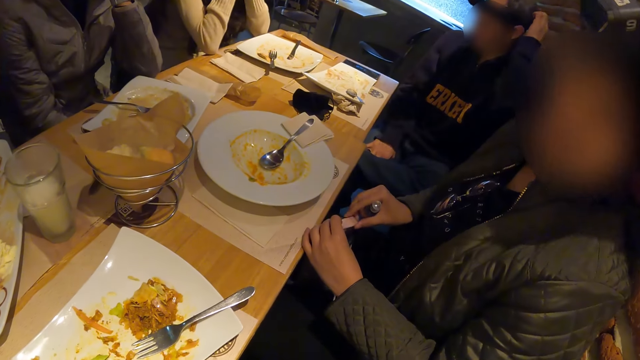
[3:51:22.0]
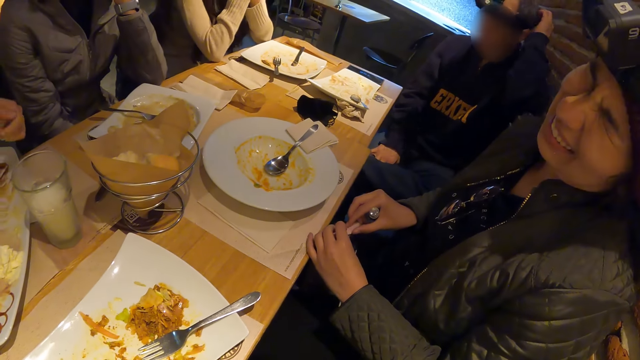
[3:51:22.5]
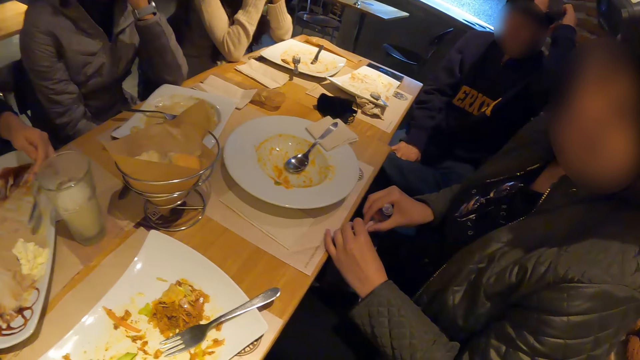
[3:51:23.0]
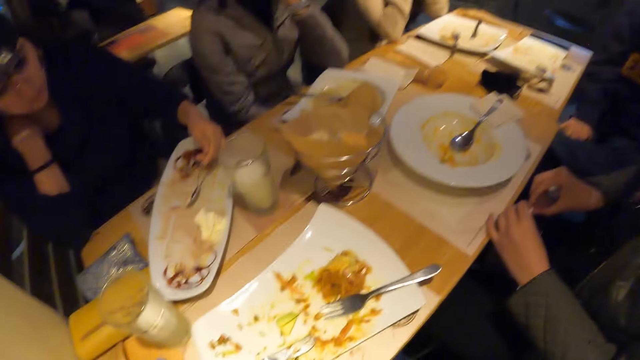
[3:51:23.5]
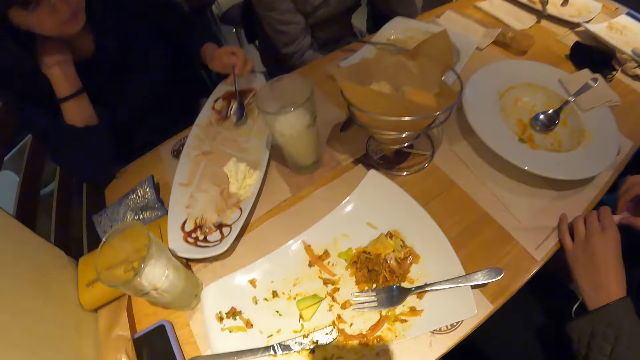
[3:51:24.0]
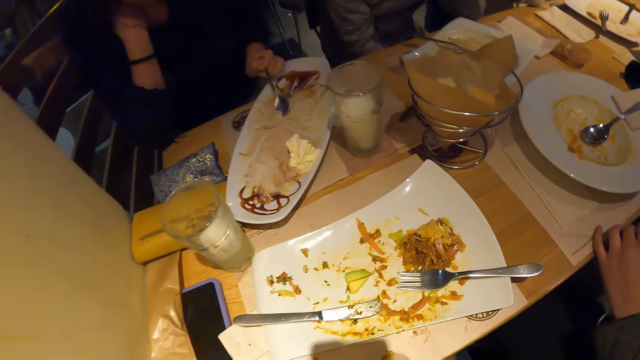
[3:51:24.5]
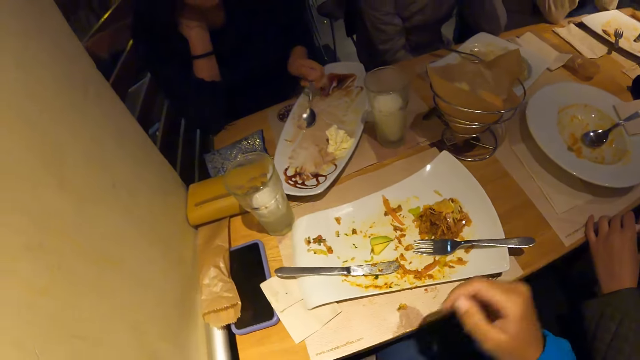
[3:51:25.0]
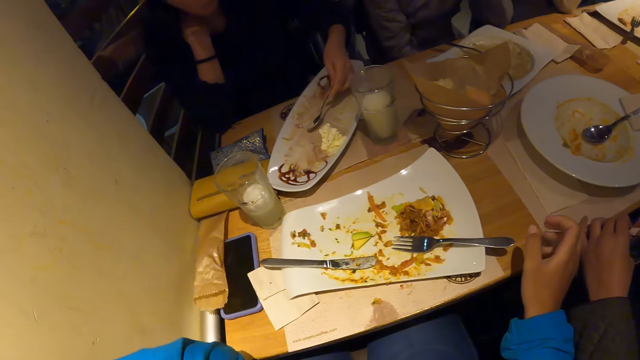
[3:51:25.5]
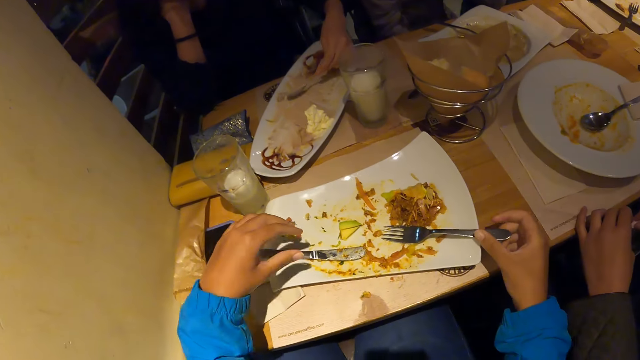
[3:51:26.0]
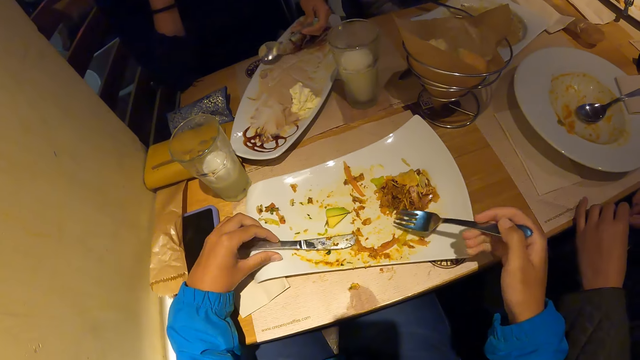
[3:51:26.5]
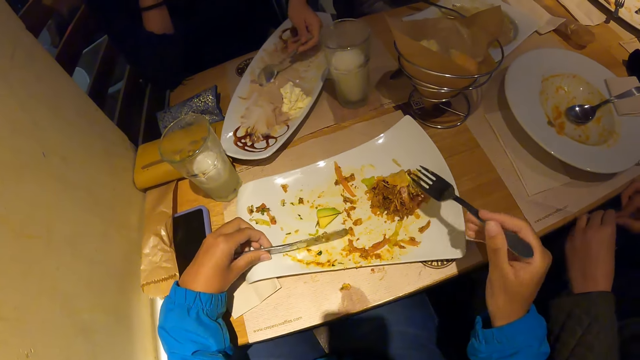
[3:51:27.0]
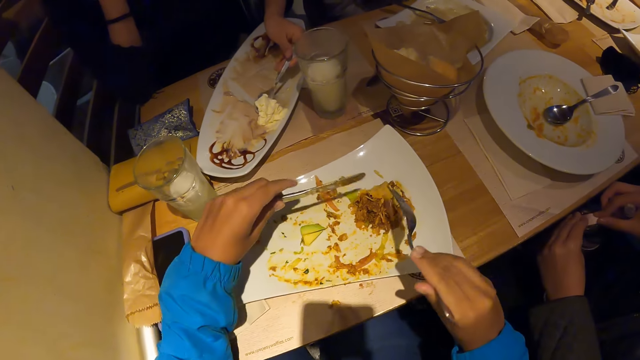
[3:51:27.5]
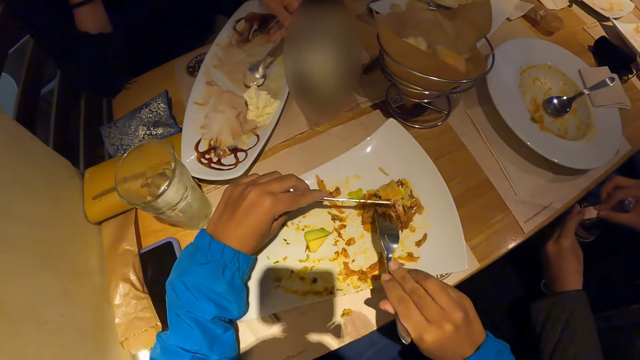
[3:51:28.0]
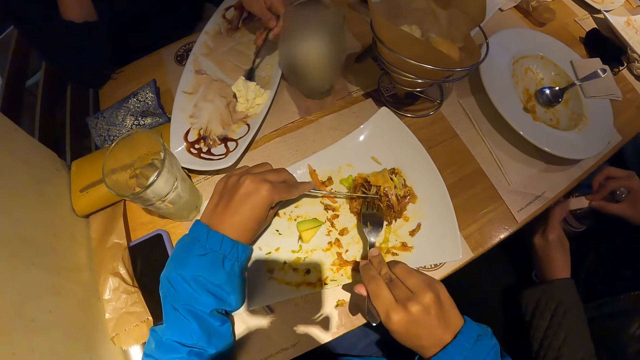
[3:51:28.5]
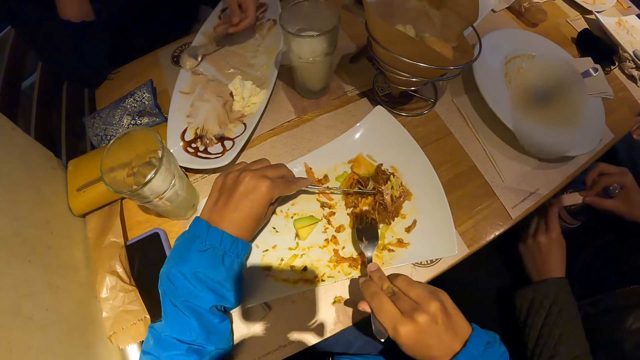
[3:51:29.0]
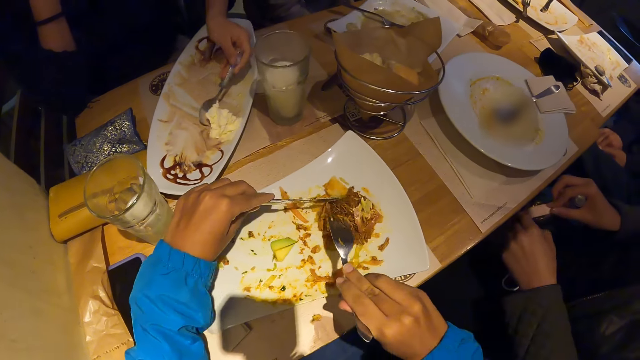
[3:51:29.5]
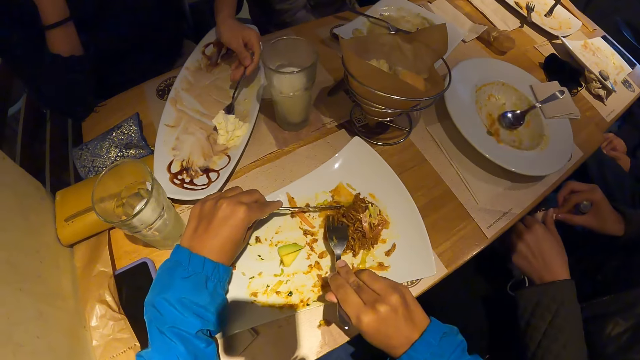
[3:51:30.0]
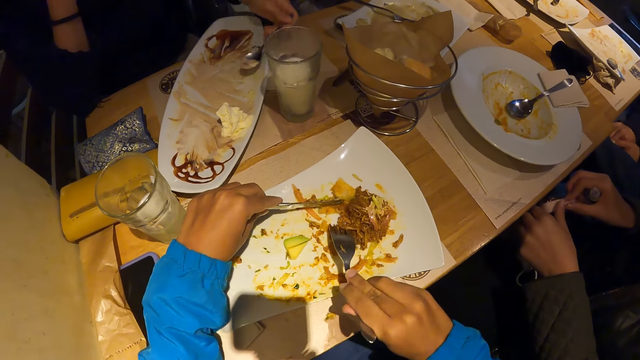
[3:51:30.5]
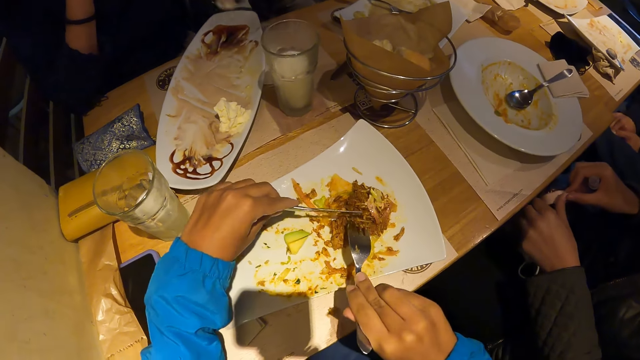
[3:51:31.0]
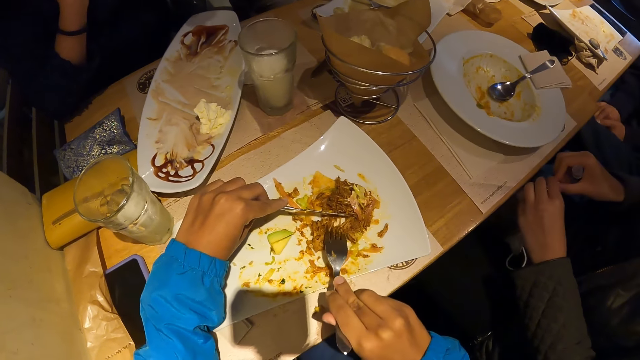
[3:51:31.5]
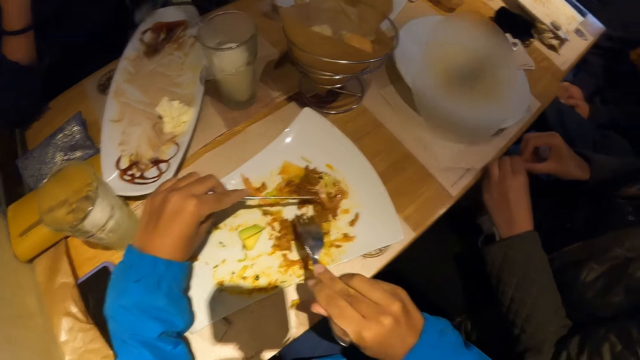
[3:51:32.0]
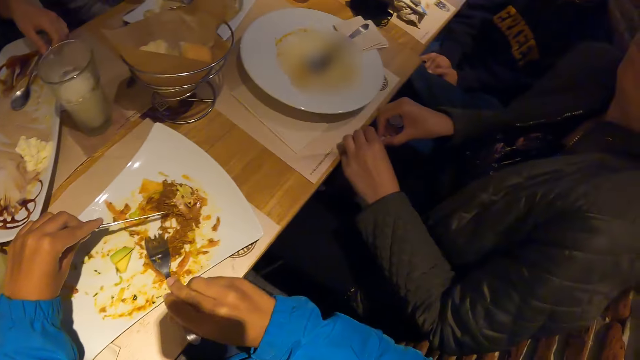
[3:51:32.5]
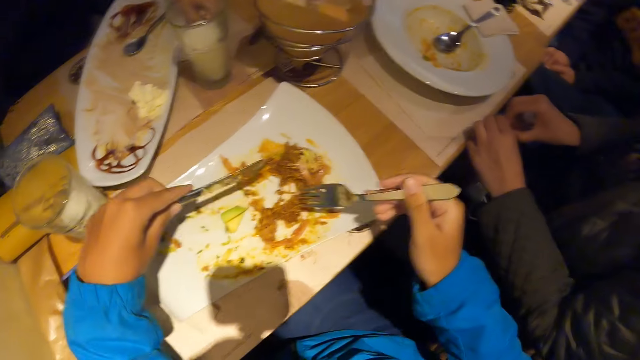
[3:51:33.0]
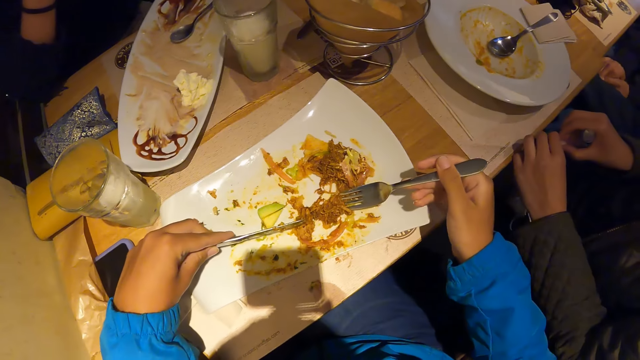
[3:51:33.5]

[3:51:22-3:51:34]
A man interacts with the camera wearer. The camera wearer looks around a room. A lady scoops food from a plate. The camera wearer picks up the table fork on the plate with his right hand. He scoops food from the plate. He picks up the table knife on the plate with his left hand. He cuts the portion of the meal in the plate with the table knife in his left hand. Another lady scoops food from the plate. The camera wearer picks the cut portion of the meal from the plate with the table fork in his right hand. He looks around the room.

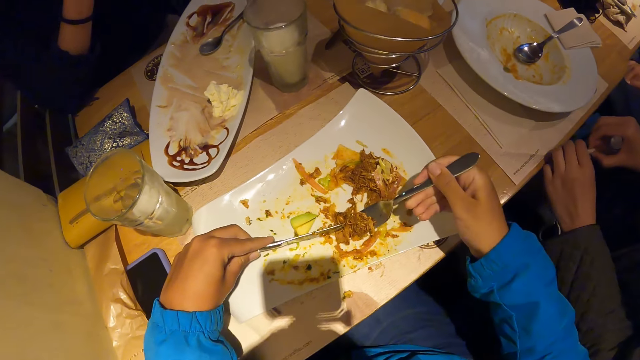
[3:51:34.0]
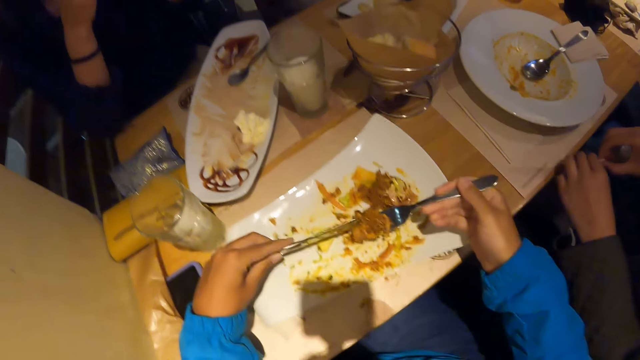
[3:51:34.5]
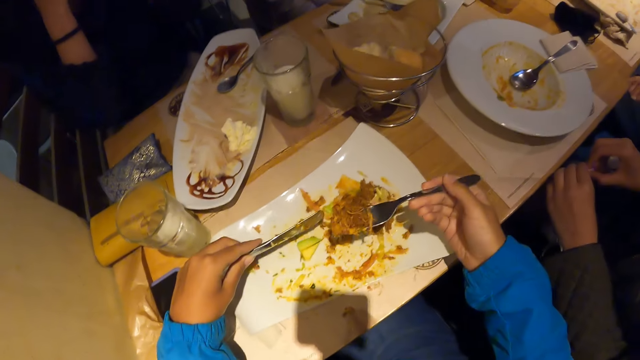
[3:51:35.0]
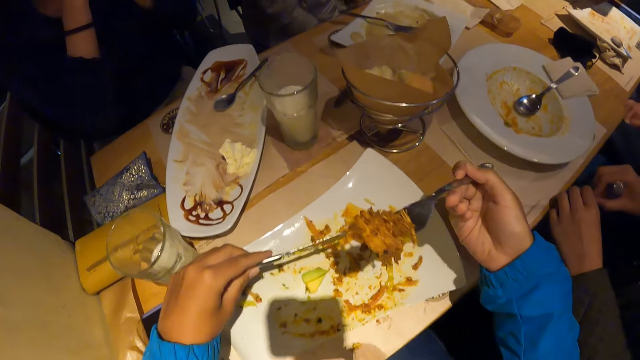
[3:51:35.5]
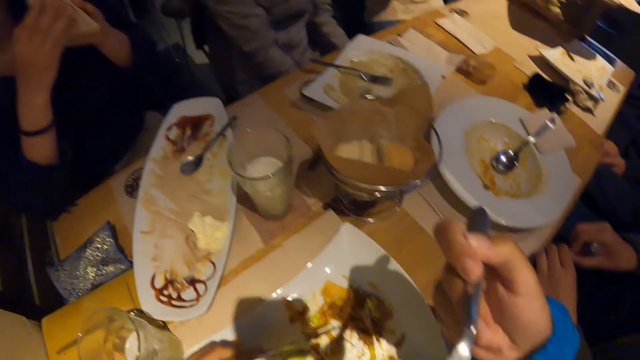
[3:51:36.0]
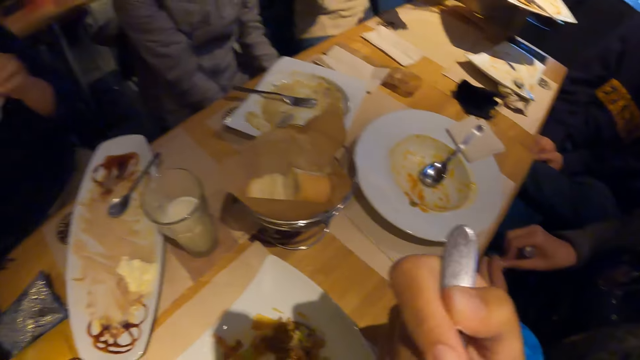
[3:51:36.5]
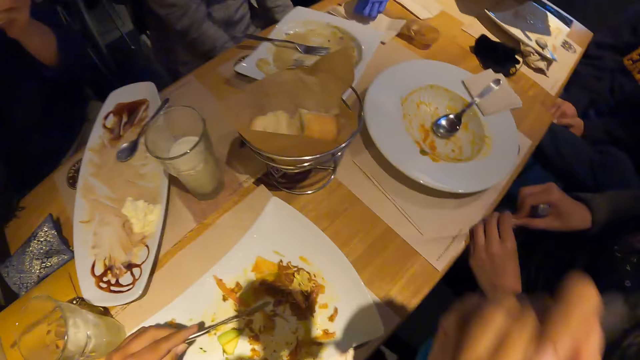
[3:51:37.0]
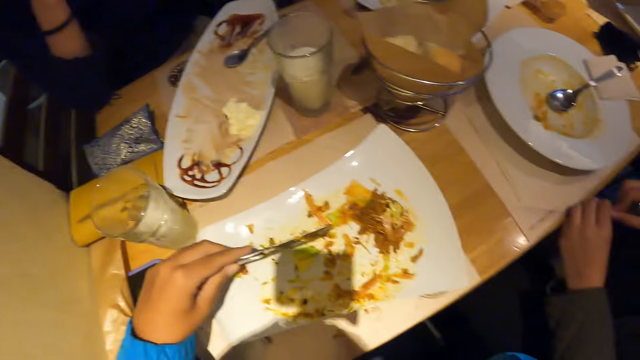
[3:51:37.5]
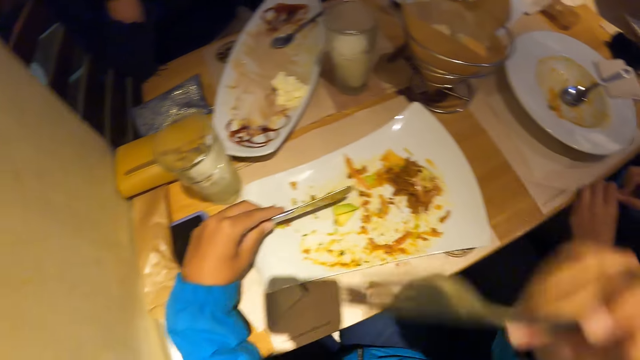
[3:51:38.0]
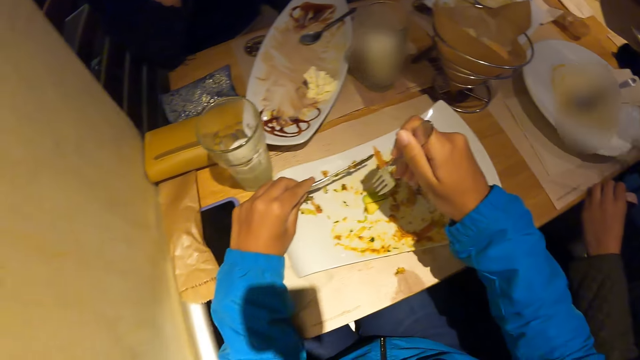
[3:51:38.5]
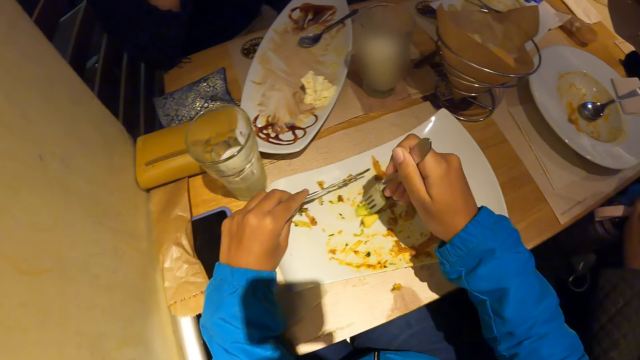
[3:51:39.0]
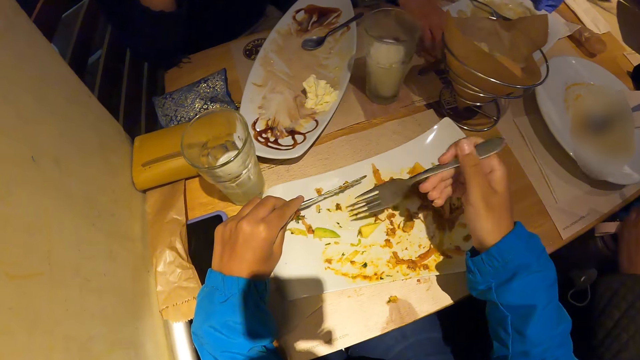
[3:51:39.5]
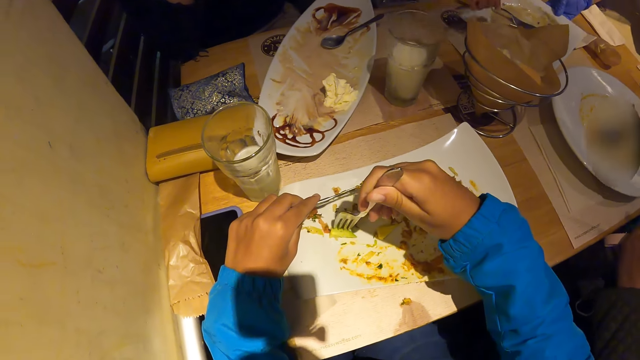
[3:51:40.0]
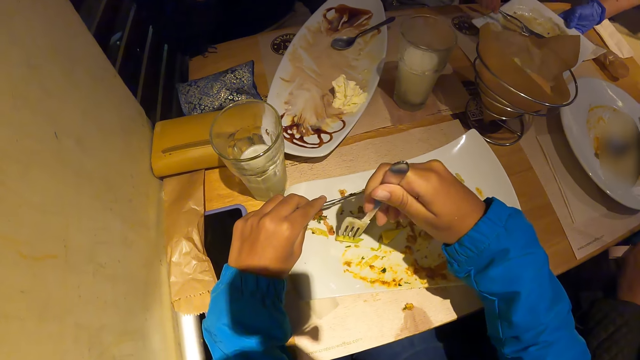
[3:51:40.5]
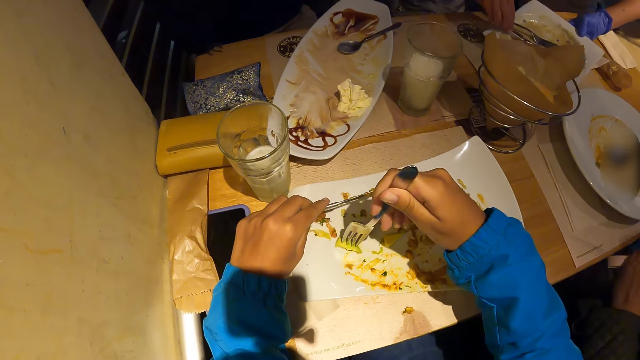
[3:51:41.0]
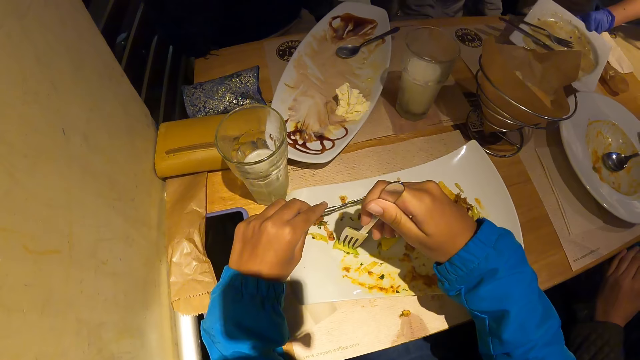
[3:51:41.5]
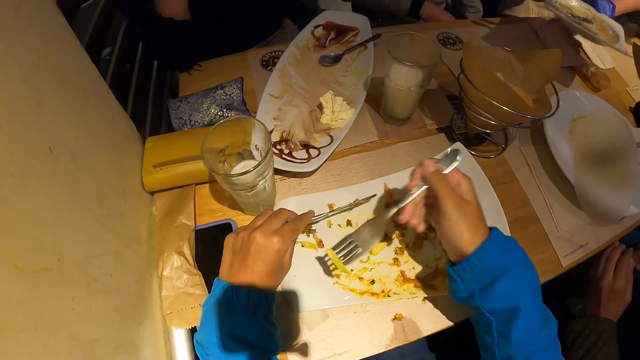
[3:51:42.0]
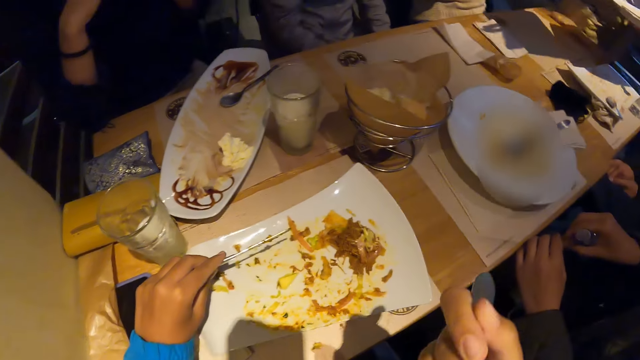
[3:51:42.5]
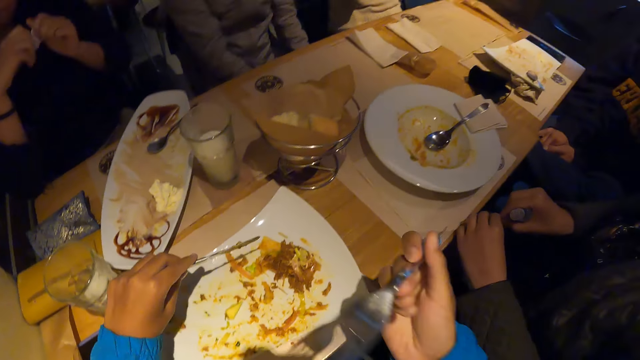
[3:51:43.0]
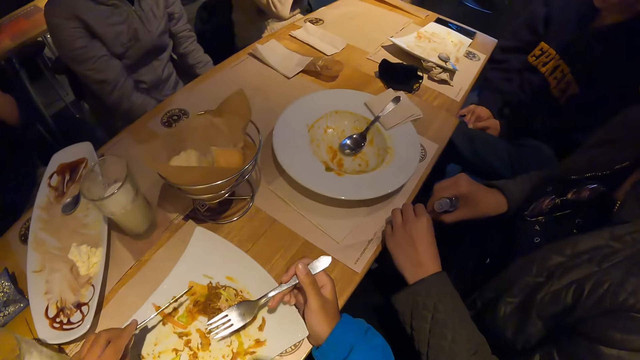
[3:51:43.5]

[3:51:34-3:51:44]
The camera wearer packs the cut portion of the meal from the plate with the table fork in his right hand. He puts the meal in his mouth with the table fork in his right hand. He scoops food from the plate. A man picks up a knife on the table with his right hand. A waiter carries the plate from the table with her right hand. The camera wearer picks an avocado in the plate with the table knife in his right hand. He puts the avocado in his mouth with the table fork in his right hand.
